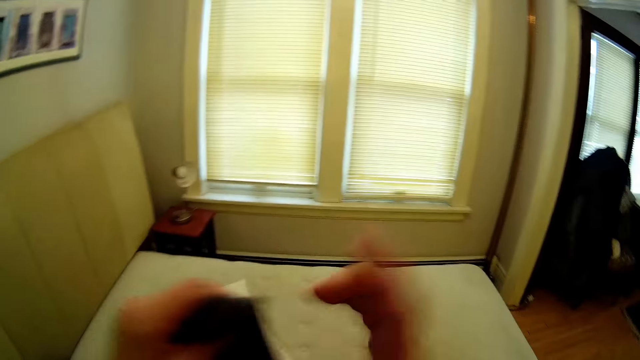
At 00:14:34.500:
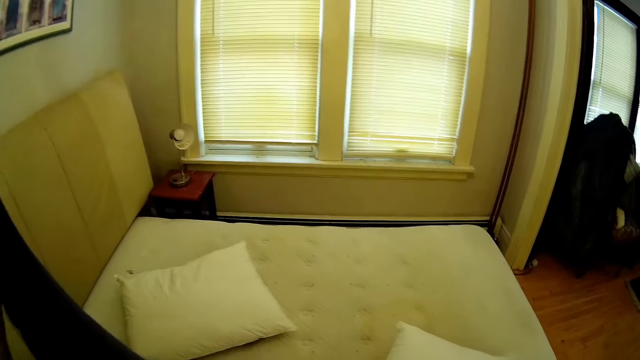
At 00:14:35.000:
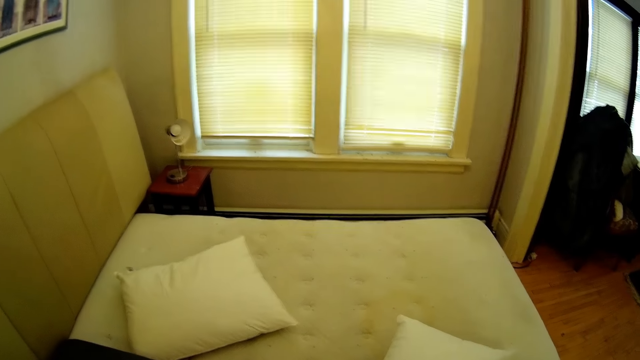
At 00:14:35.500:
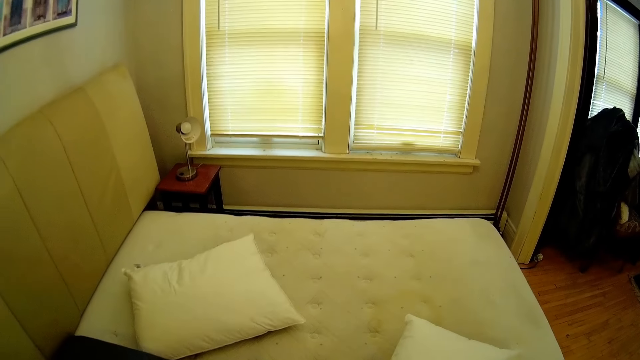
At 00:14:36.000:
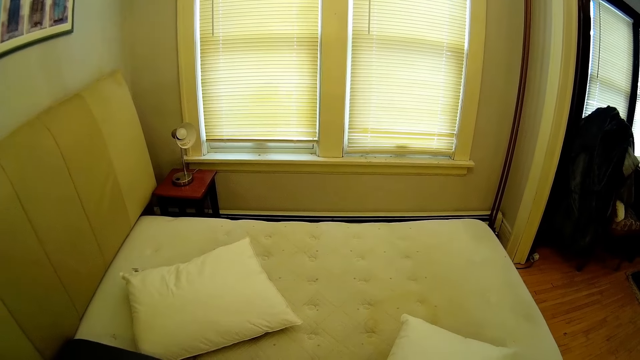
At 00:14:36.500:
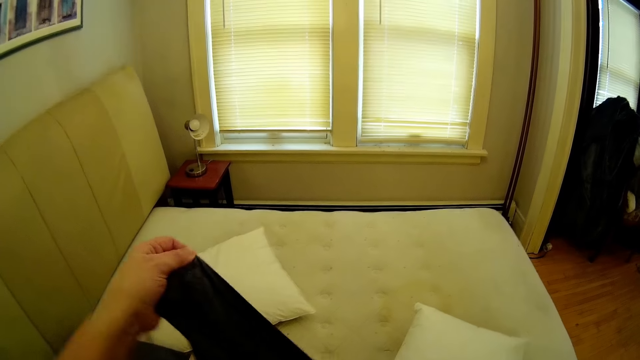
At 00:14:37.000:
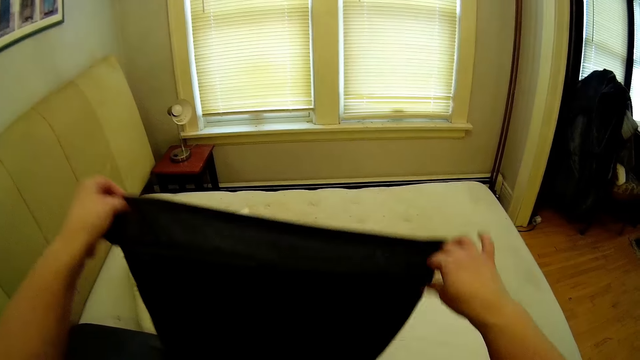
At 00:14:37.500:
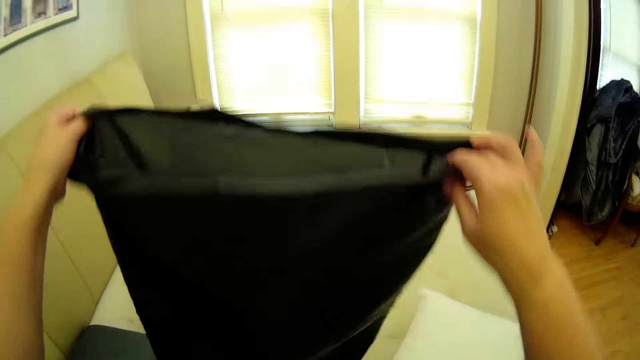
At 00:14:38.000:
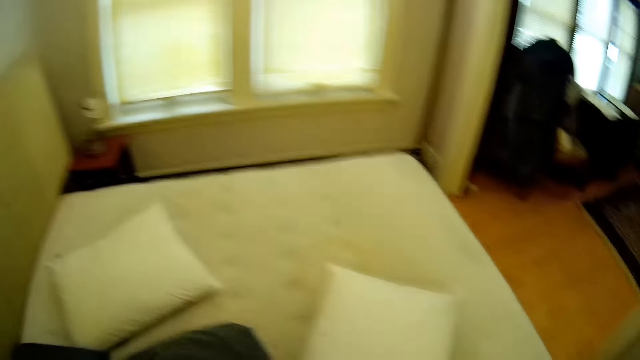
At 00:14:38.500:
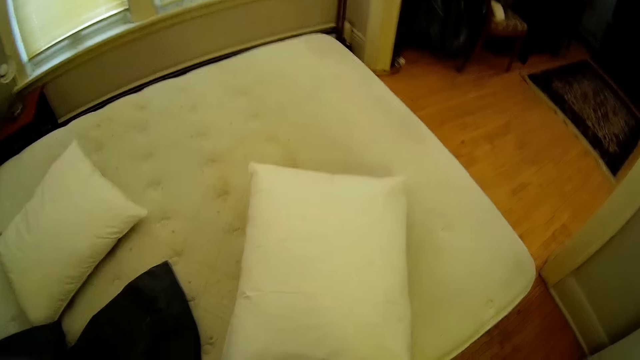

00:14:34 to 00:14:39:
The camera wearer makes the pillow covers. They open the pillow case.

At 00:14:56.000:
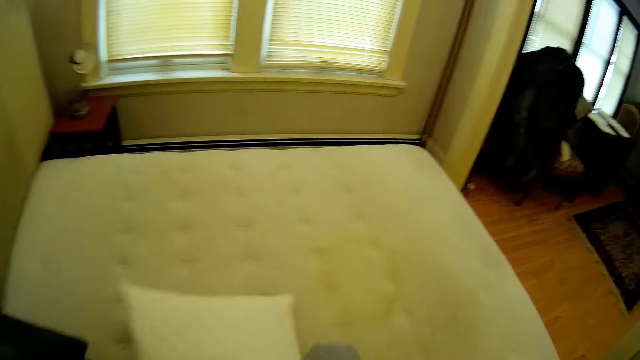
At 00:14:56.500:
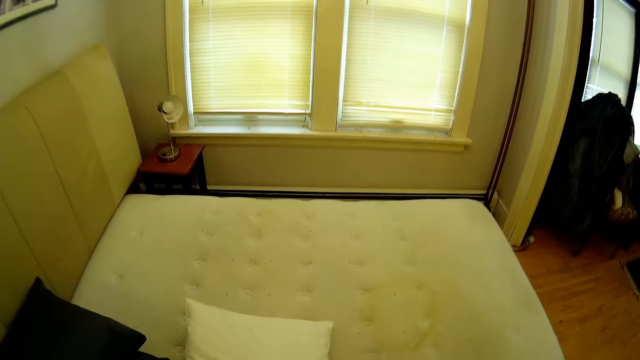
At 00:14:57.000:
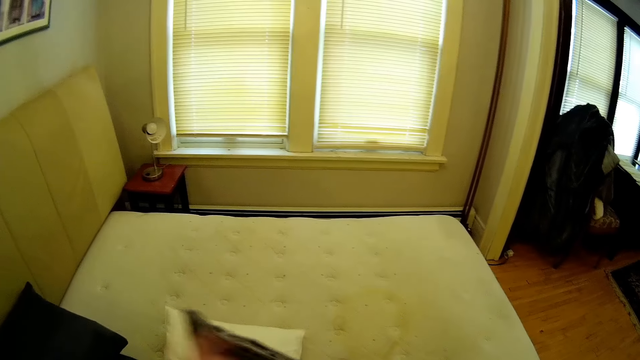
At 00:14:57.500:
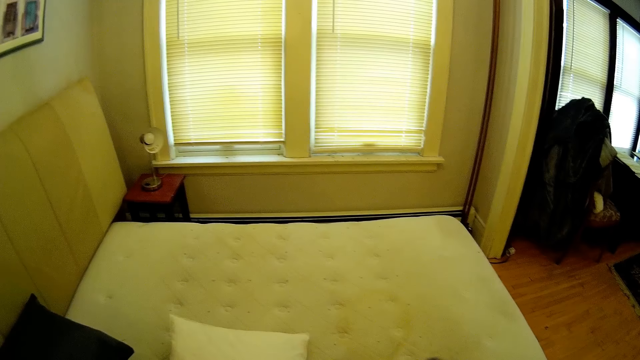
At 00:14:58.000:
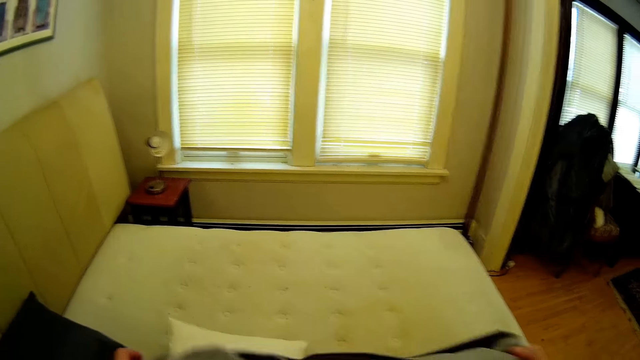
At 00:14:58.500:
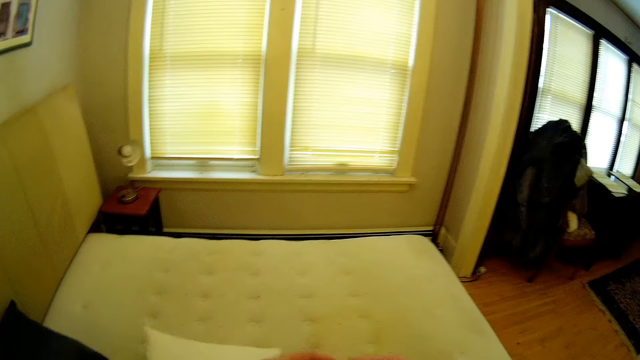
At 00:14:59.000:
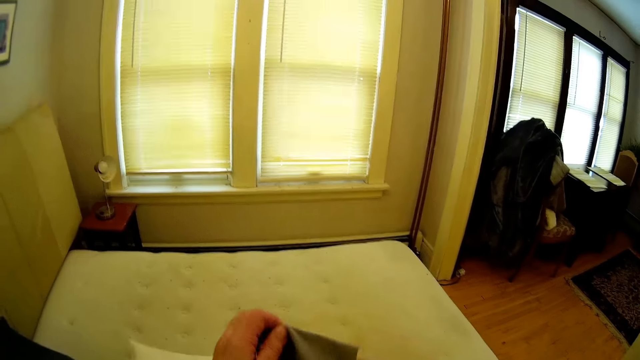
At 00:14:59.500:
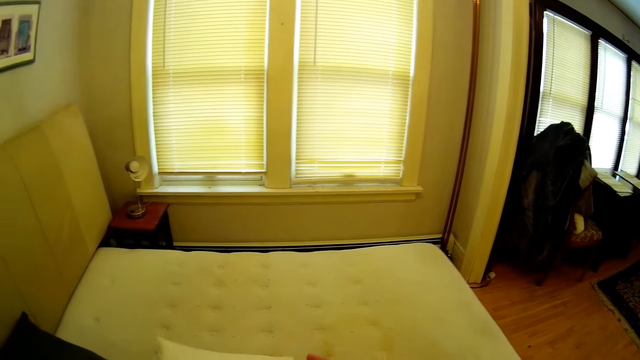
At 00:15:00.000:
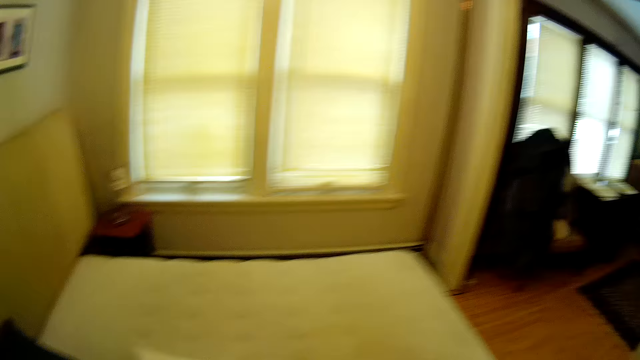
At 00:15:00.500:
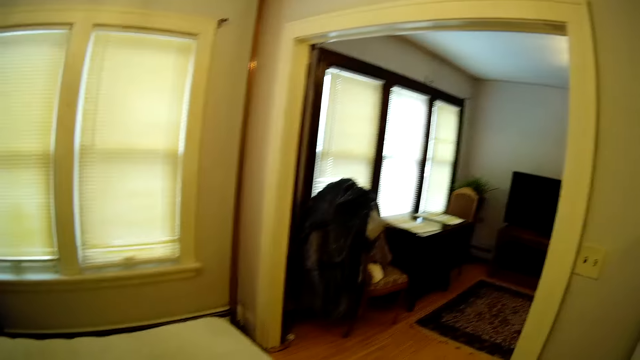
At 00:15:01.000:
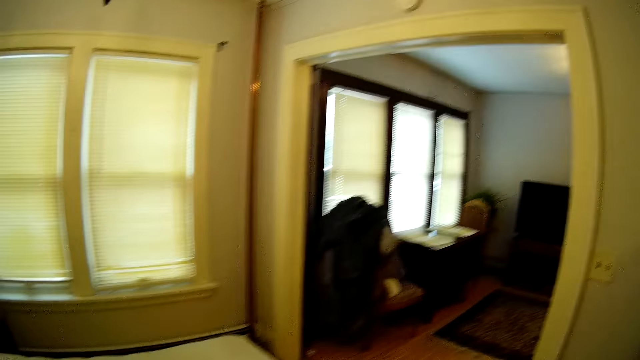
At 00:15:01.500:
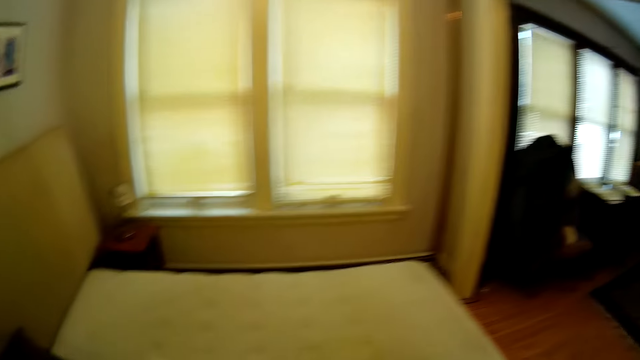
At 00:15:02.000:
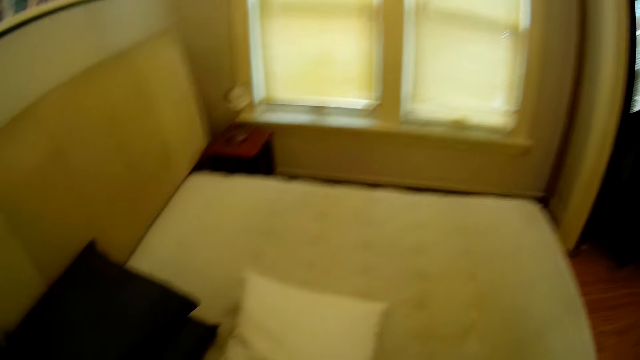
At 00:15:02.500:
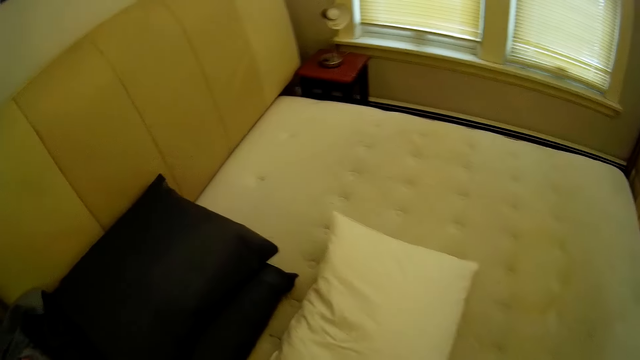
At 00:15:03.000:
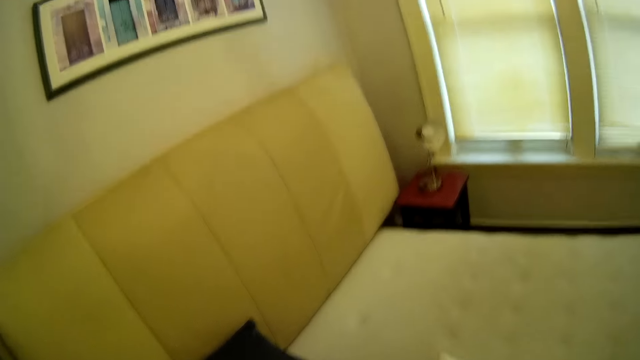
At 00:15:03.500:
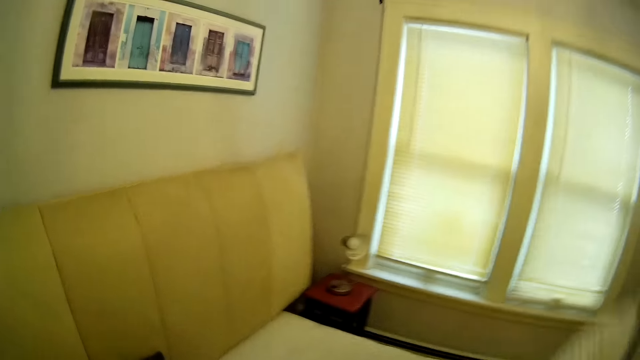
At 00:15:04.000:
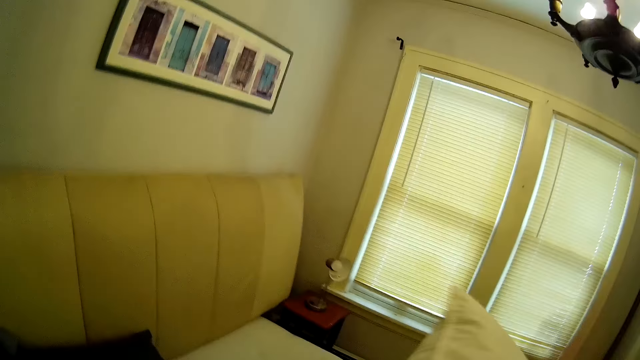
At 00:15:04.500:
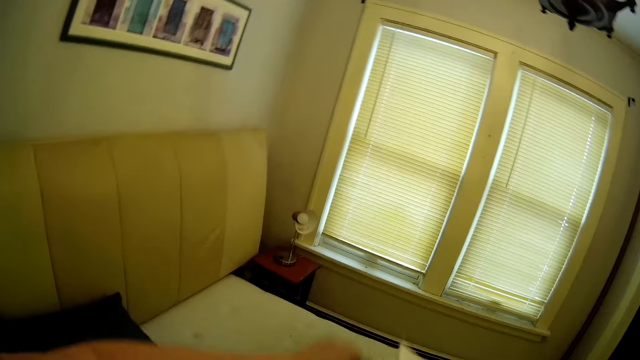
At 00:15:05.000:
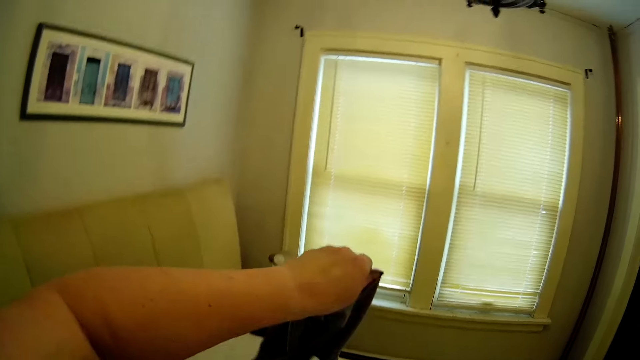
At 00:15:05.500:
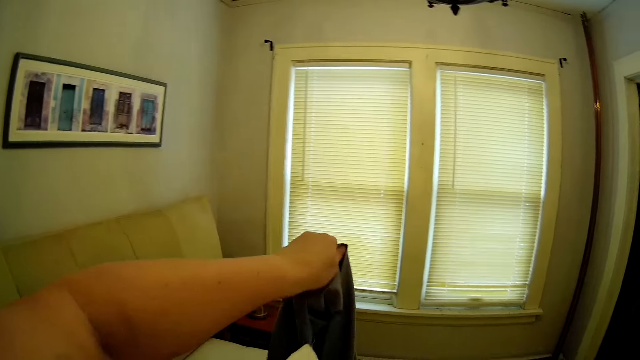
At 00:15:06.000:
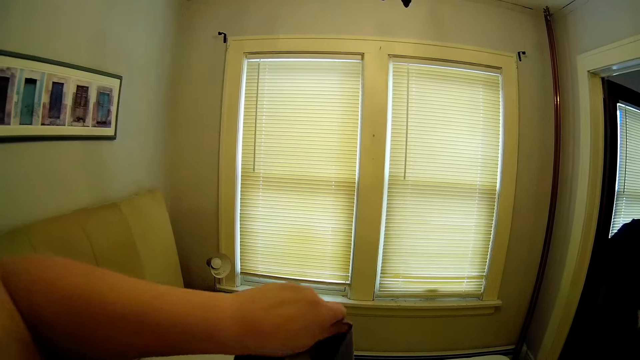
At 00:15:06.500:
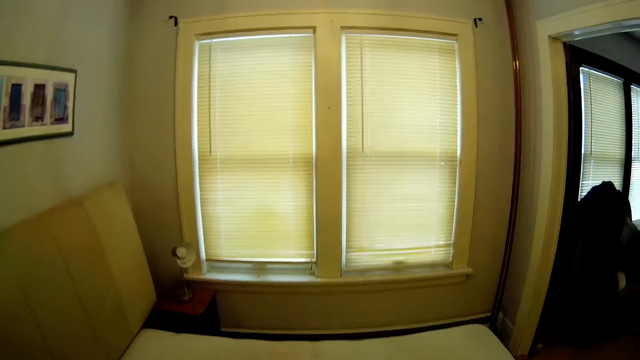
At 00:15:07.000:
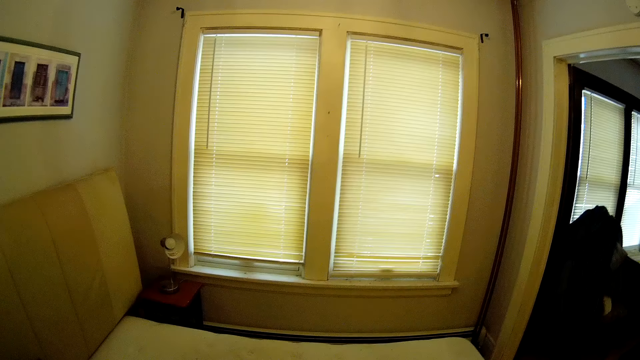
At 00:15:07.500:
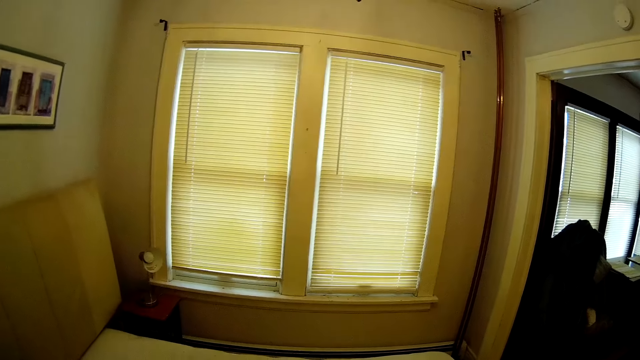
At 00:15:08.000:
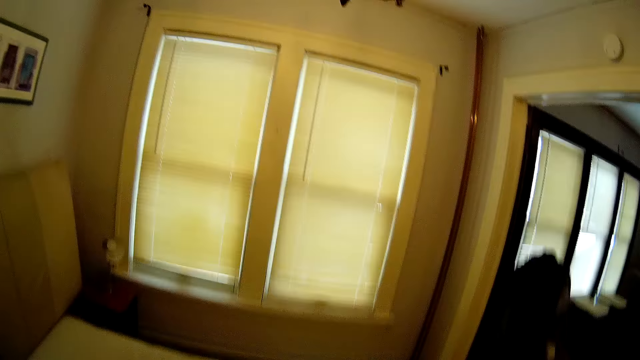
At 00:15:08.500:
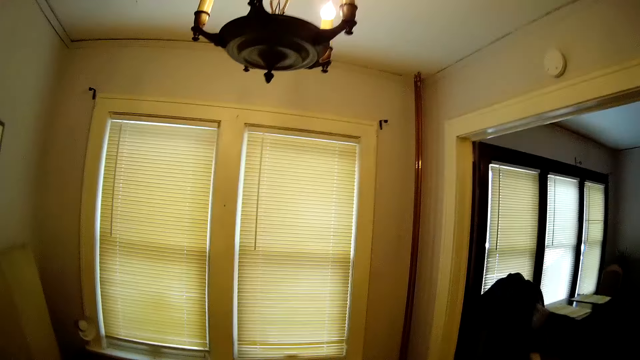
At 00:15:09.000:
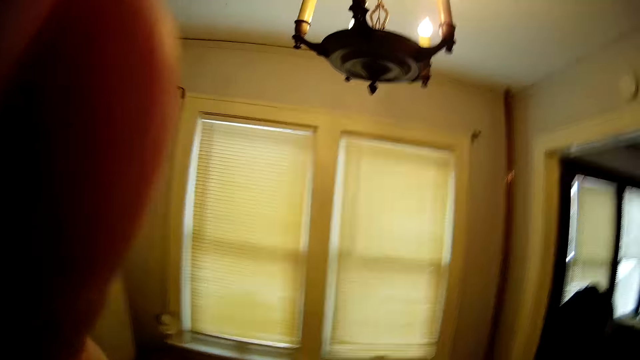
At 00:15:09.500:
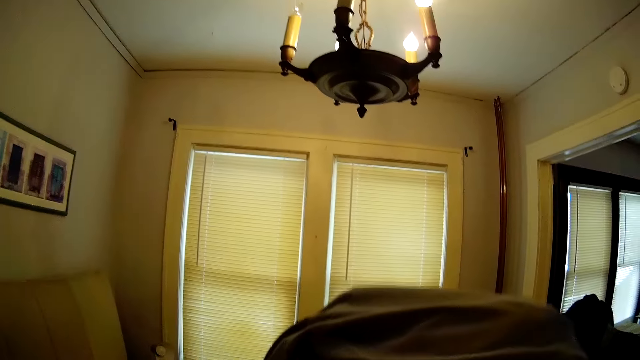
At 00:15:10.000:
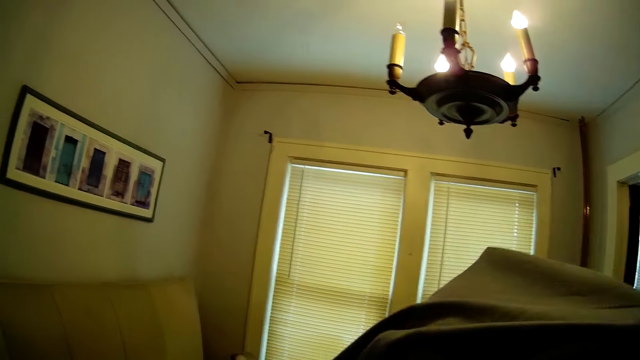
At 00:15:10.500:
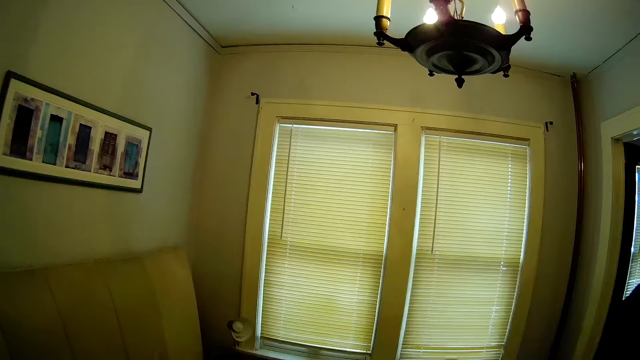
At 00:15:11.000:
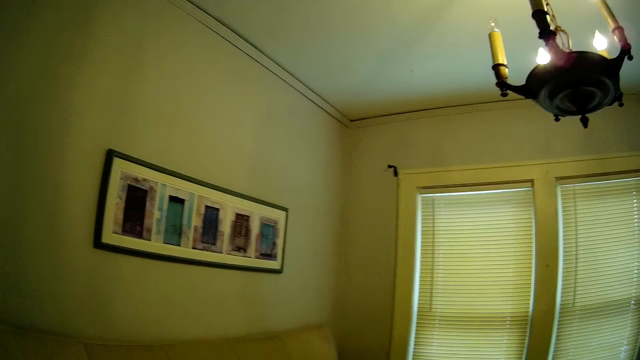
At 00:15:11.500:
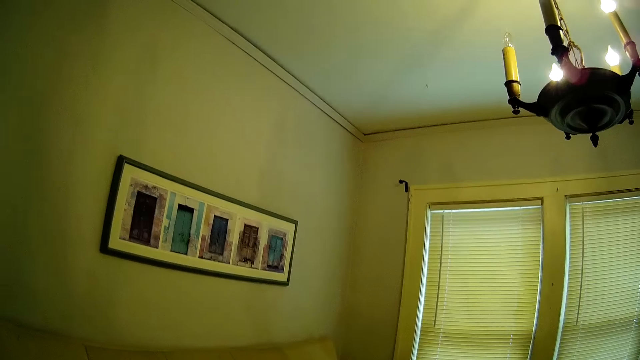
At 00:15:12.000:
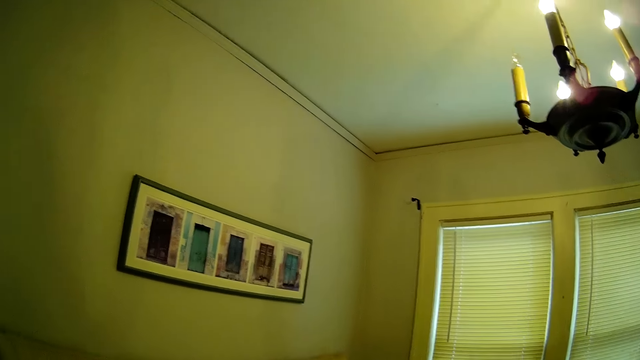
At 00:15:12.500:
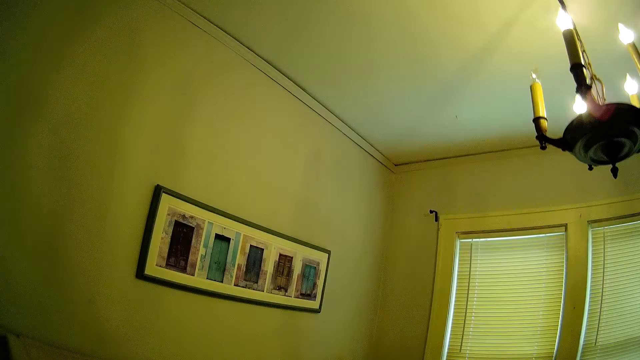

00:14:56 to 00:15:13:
The camera wearer picks a pillow. They pull the pillow. They make the pillow covers. They open the pillow case. They put the pillow in the cover.
